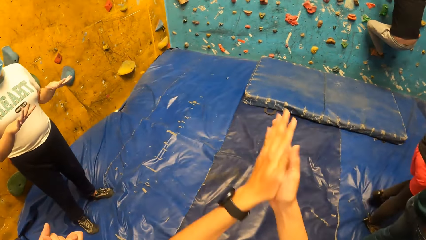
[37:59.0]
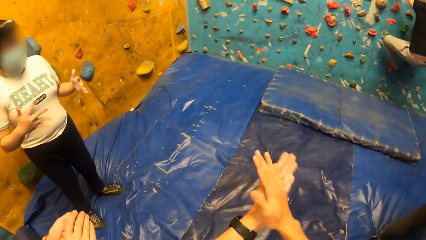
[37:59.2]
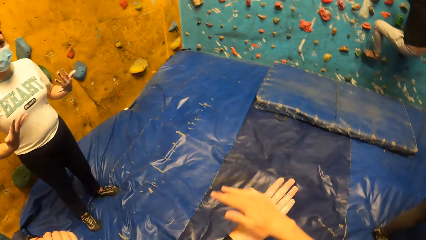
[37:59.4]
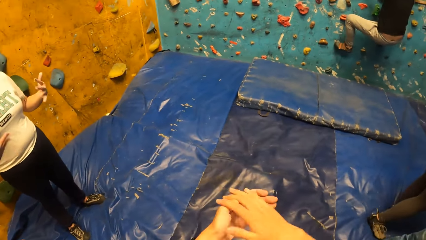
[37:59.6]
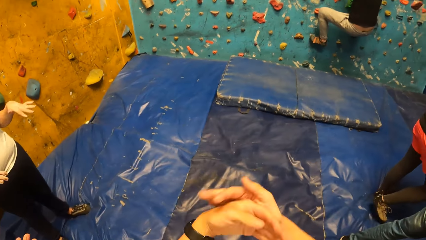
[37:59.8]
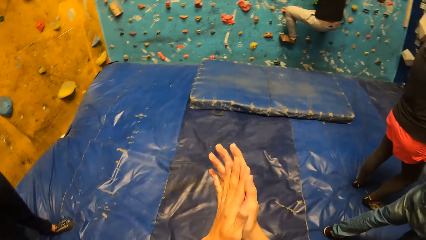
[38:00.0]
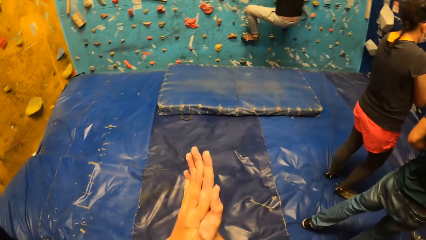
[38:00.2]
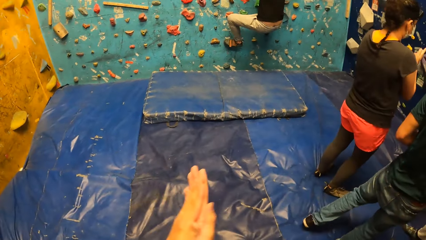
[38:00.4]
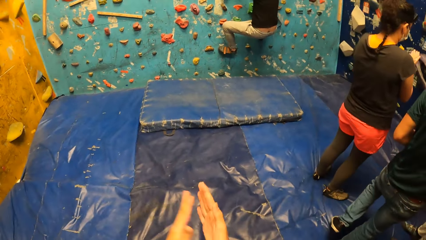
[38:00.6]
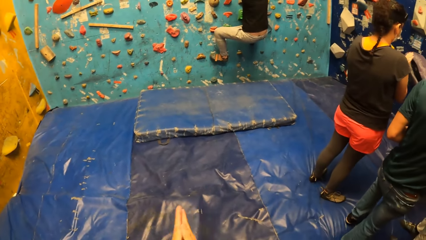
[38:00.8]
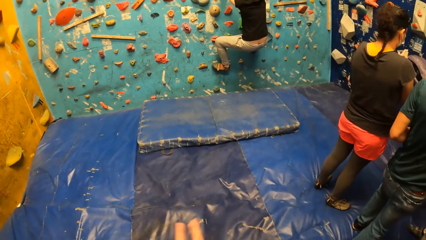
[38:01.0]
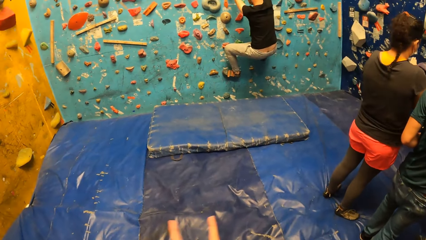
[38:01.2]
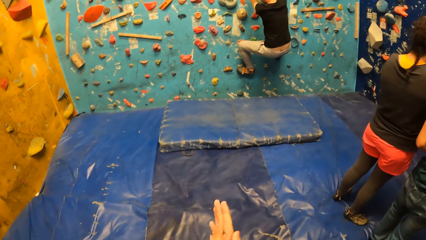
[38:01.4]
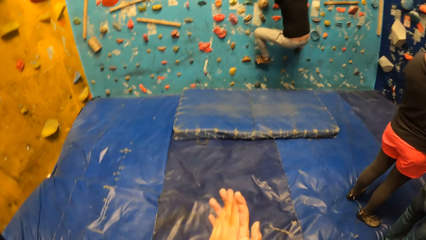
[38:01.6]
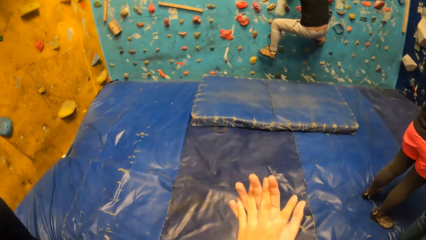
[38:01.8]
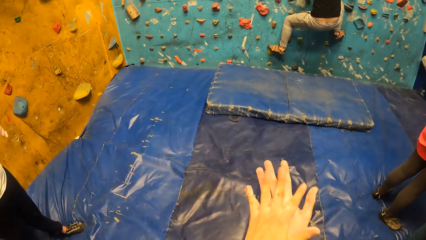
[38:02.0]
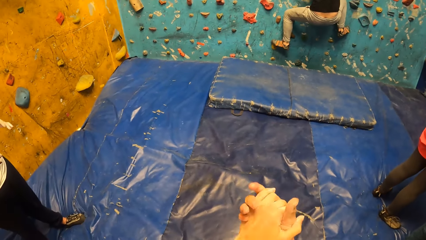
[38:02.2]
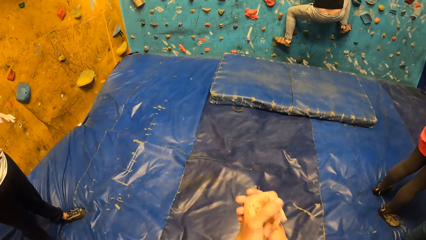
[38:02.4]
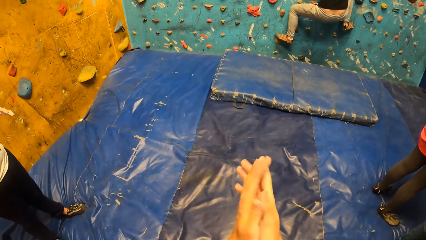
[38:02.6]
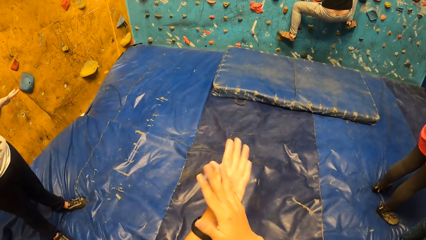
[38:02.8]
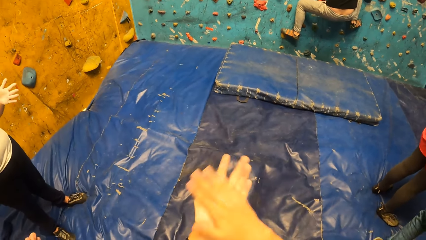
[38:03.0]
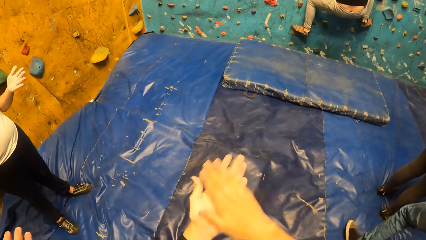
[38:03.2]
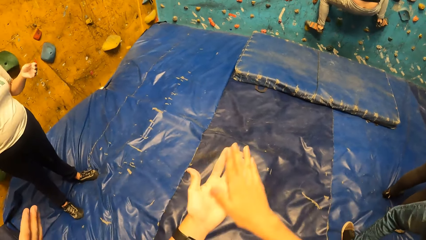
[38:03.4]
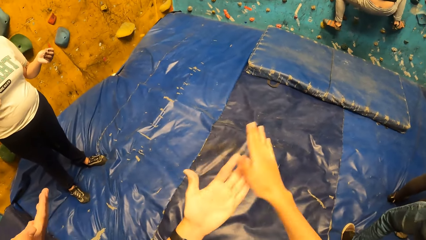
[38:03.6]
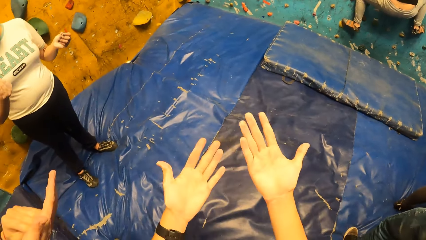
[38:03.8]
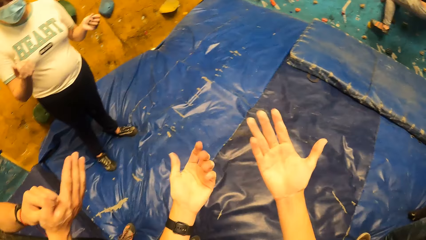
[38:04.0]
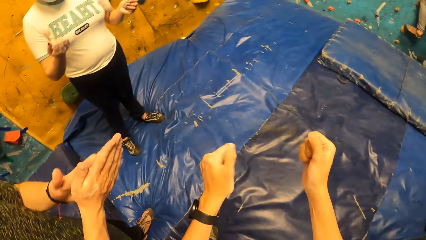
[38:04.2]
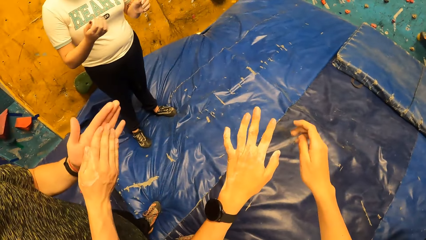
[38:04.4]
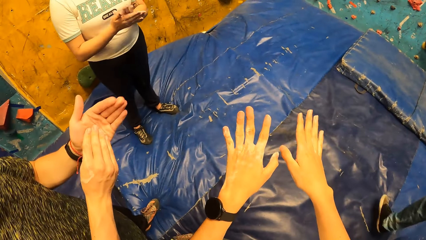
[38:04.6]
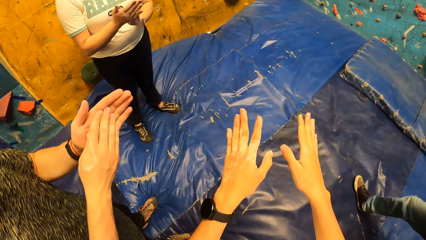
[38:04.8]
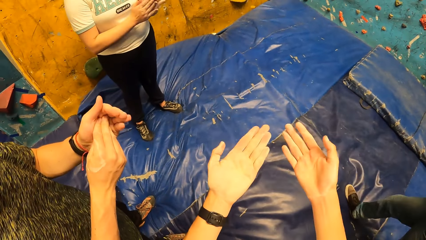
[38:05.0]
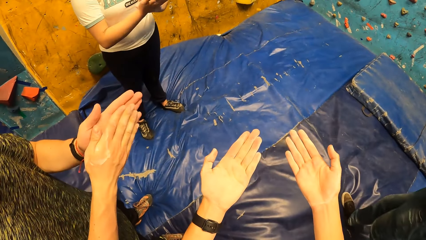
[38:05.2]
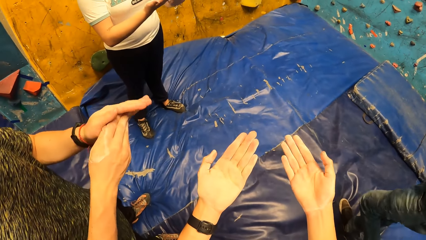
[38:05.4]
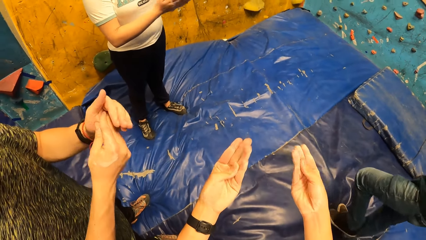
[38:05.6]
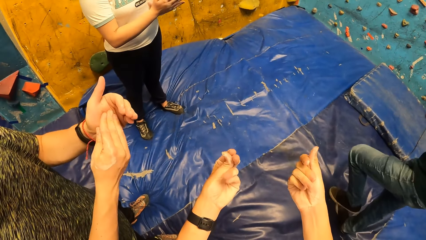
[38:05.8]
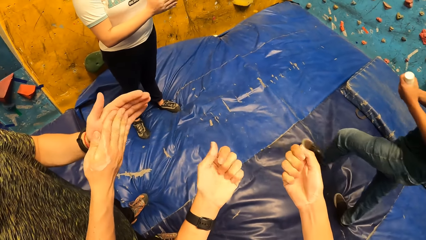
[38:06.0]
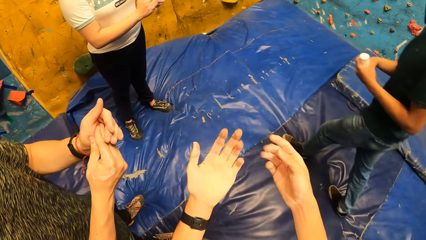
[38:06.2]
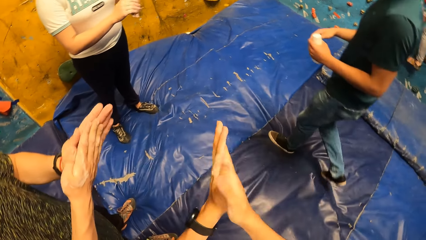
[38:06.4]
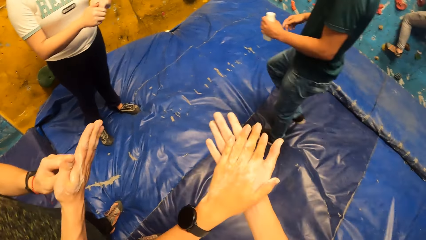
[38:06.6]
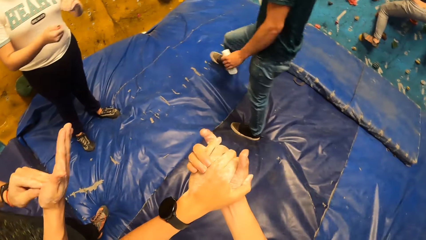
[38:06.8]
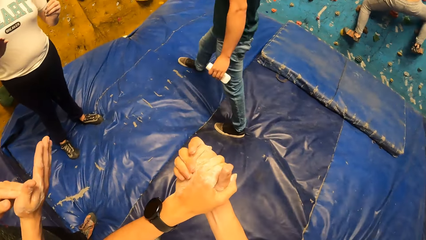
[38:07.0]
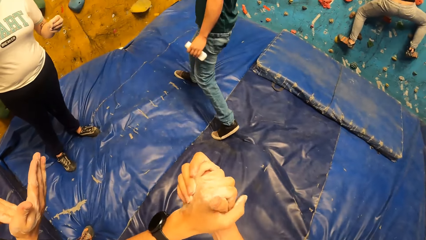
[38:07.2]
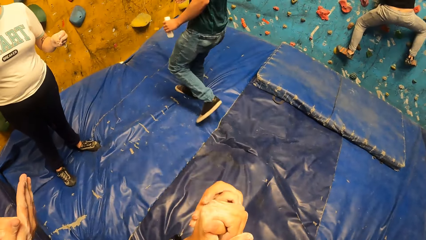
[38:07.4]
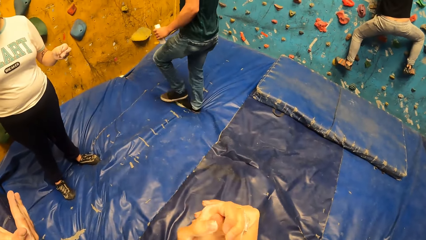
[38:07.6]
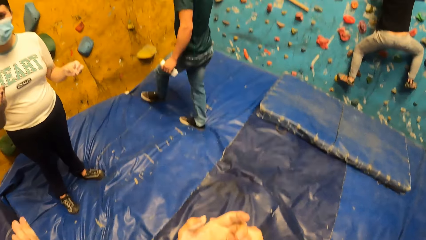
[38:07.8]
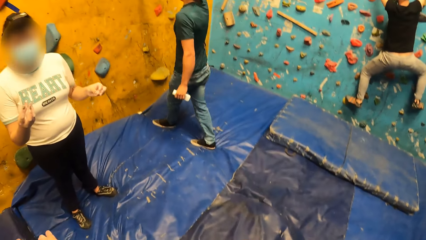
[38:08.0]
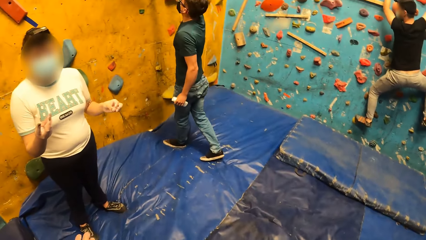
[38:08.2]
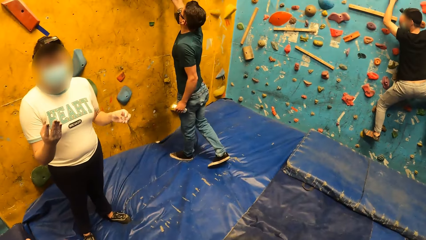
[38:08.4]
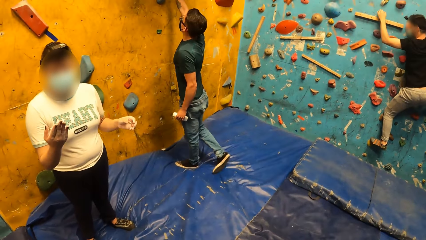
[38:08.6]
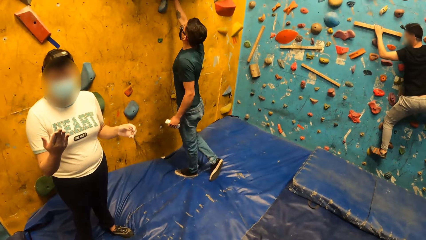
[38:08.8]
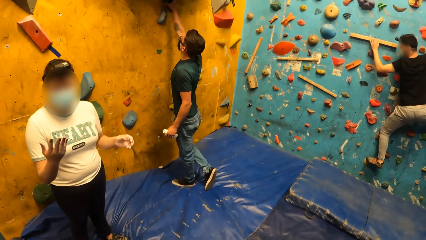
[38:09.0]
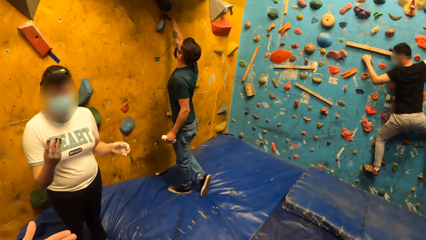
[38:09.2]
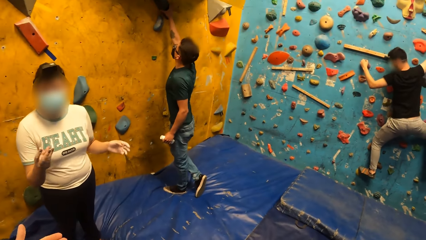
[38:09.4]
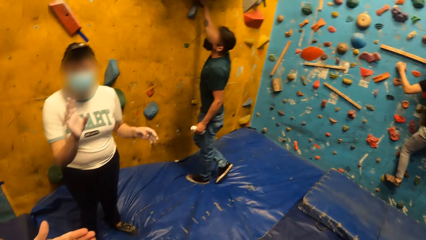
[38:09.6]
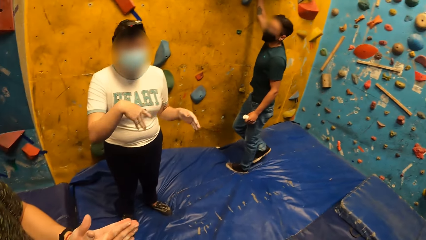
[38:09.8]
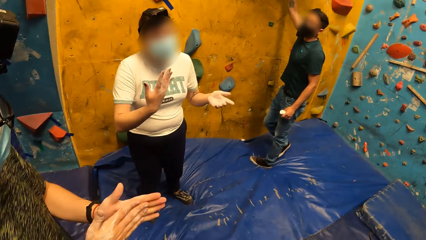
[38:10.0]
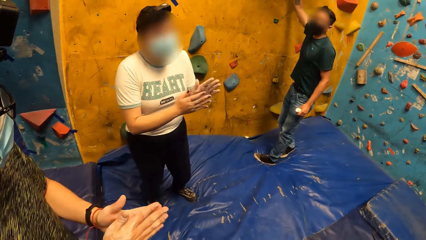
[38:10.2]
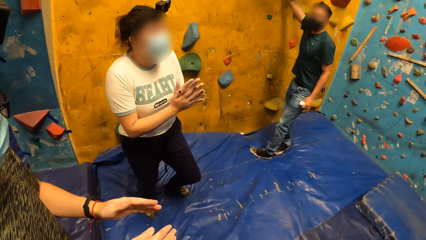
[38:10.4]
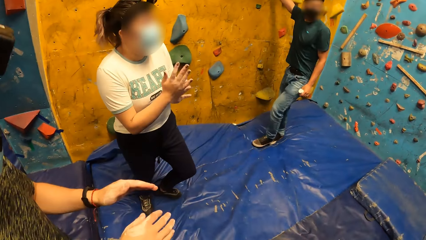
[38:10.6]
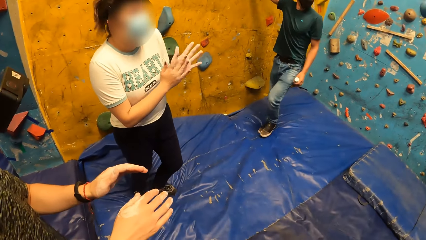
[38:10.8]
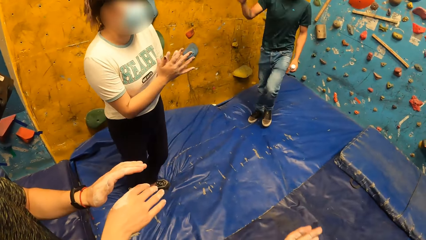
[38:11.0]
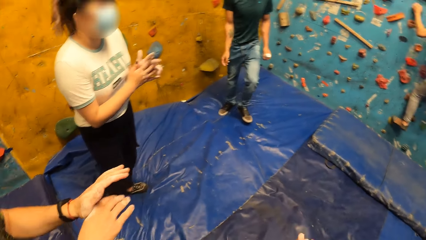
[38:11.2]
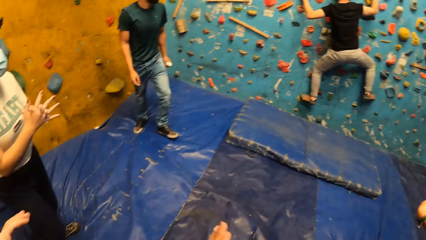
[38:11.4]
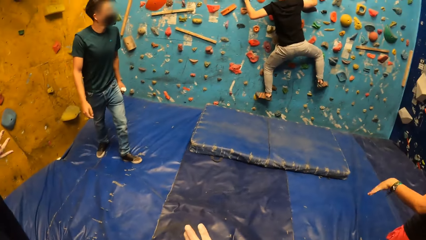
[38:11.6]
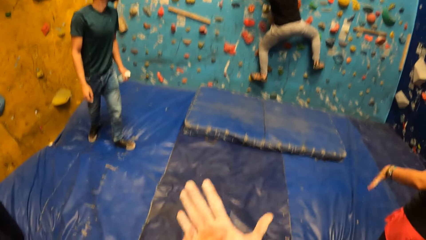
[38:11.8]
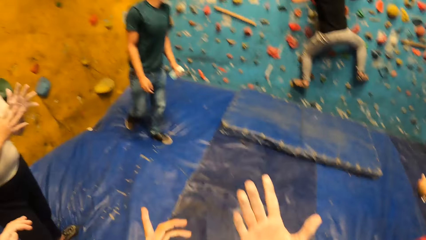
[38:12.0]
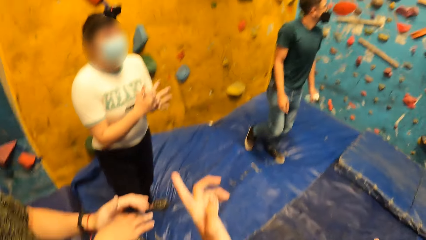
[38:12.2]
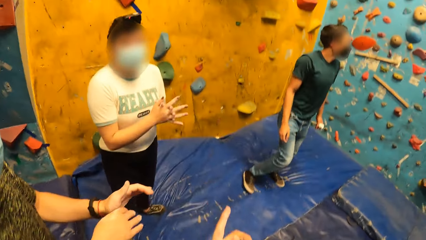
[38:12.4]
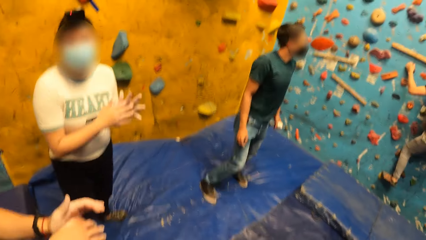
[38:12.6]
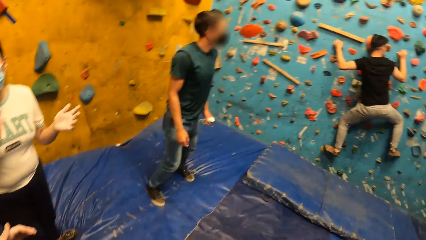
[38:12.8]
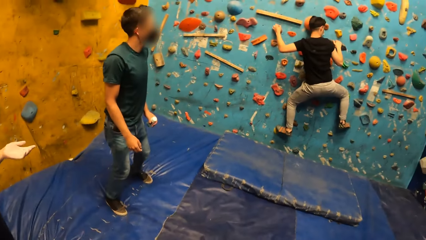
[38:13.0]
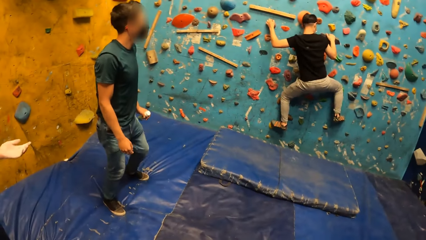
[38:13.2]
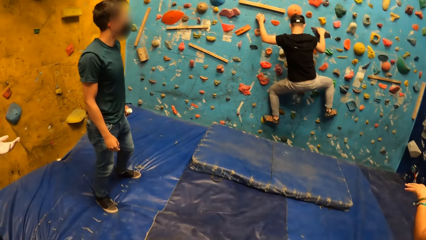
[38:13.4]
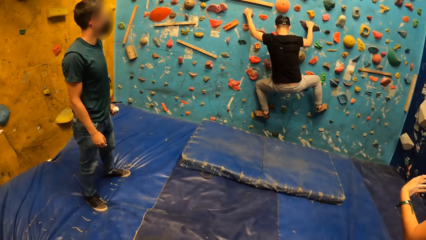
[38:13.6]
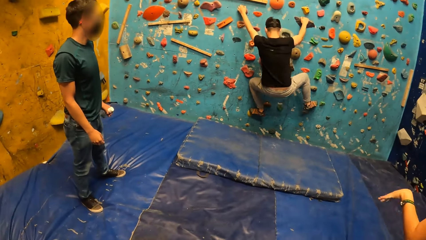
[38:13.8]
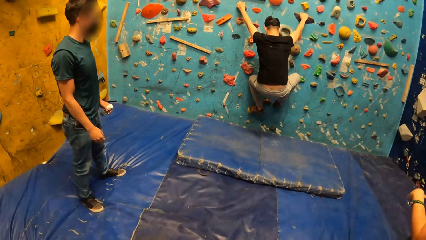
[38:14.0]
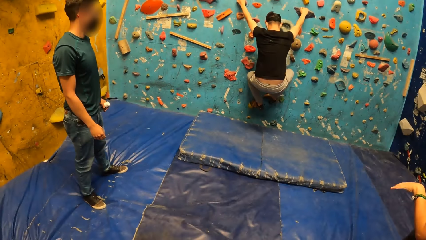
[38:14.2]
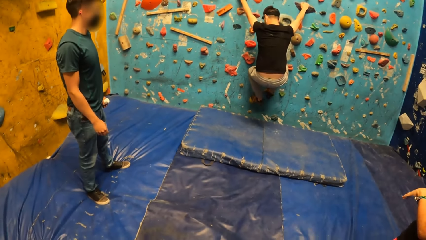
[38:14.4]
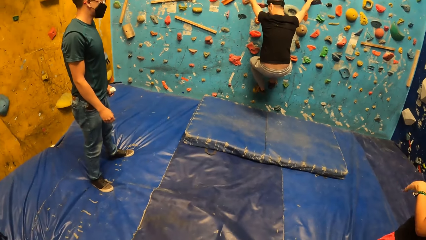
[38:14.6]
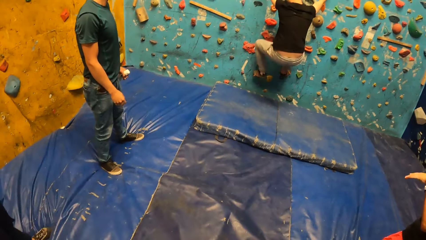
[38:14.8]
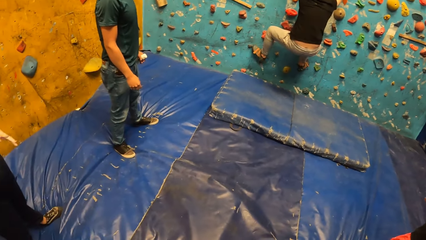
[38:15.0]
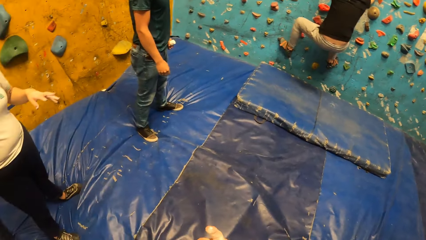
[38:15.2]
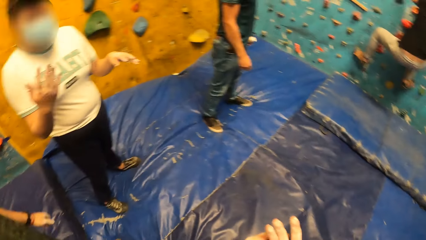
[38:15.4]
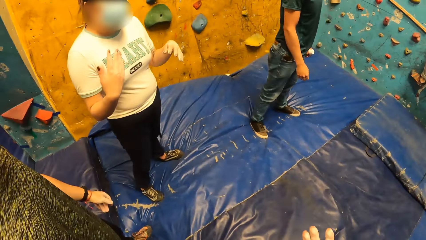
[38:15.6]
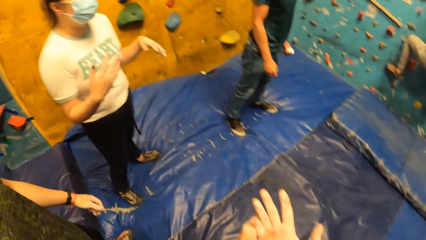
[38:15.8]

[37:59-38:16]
A woman shakes off her hands. A man climbs the bouldering wall with both hands. The camera wearer rubs his hands together. He looks at his hands. He stretches both hands. The woman interacts with the camera wearer. Another man touches the bouldering wall with his right hand. The camera wearer looks at another man. He looks around the house. The first man climbs the wall.
